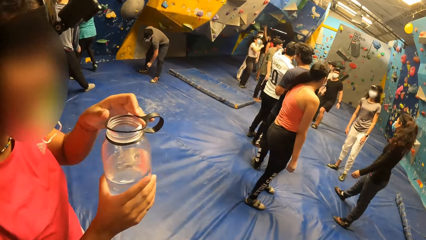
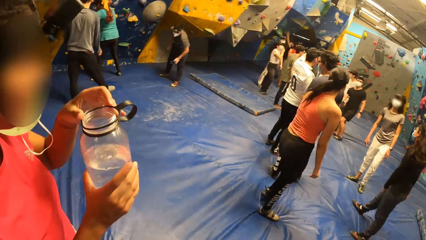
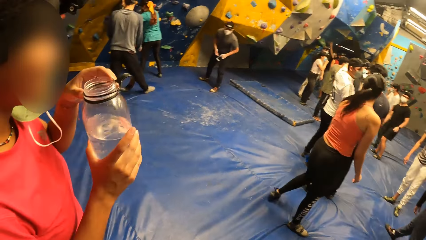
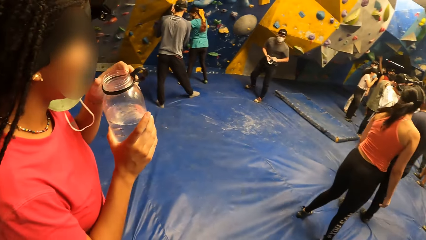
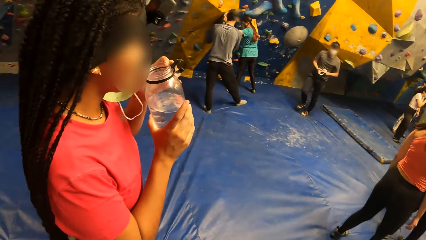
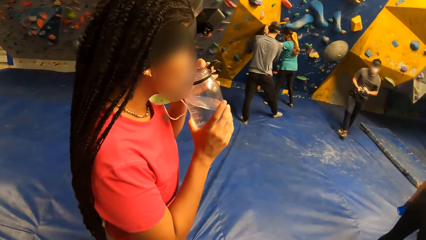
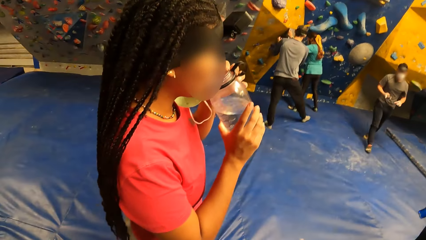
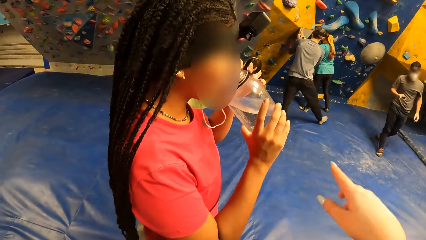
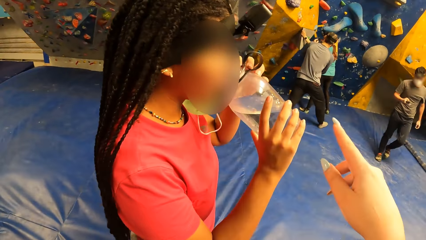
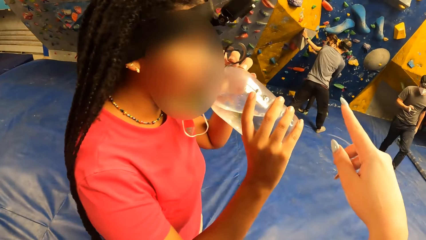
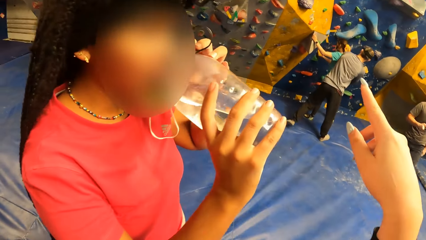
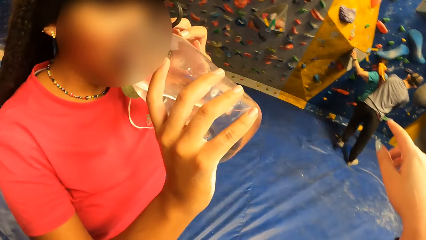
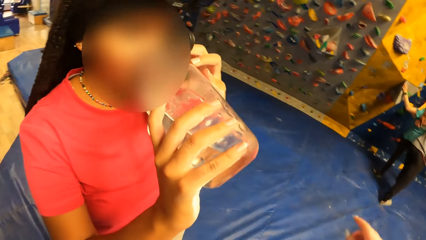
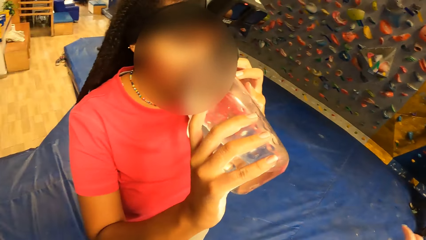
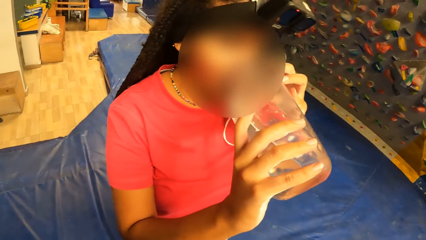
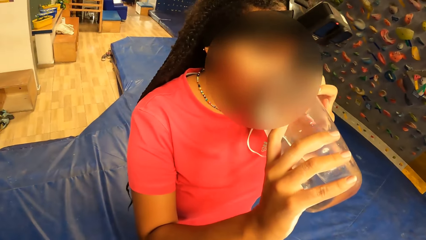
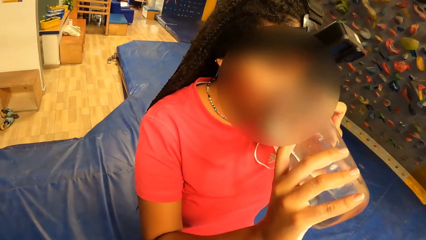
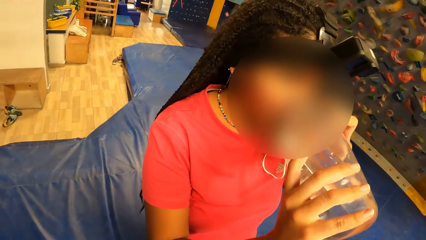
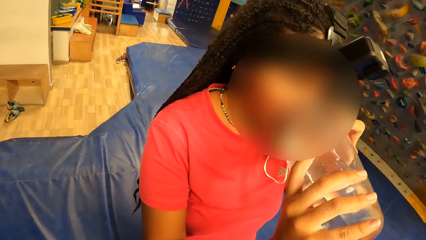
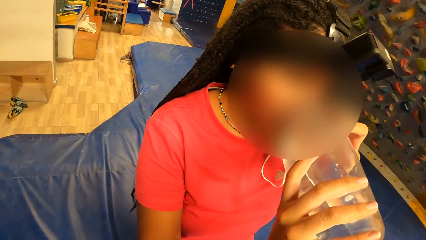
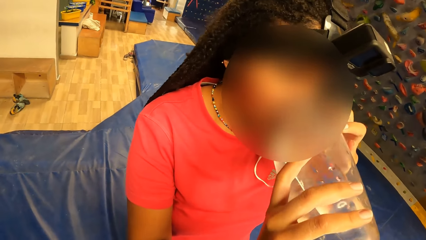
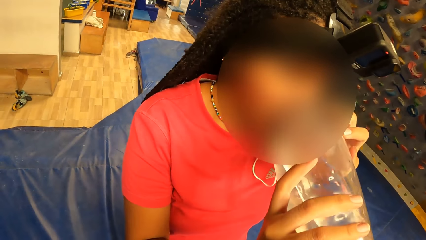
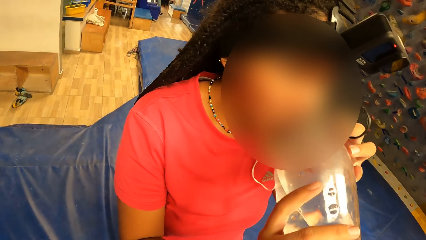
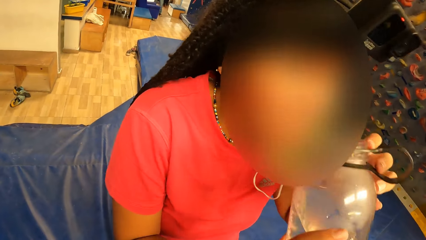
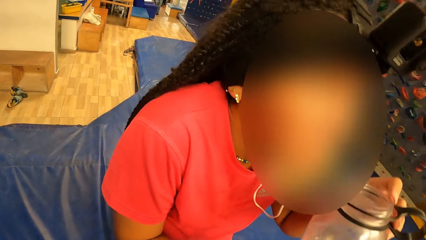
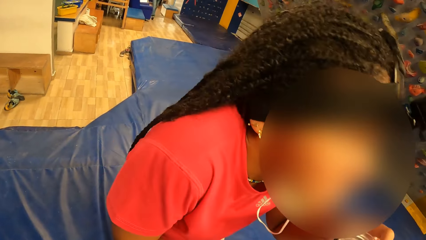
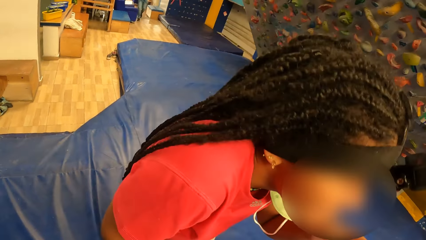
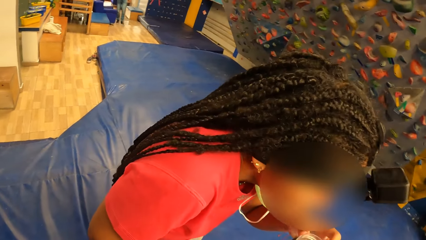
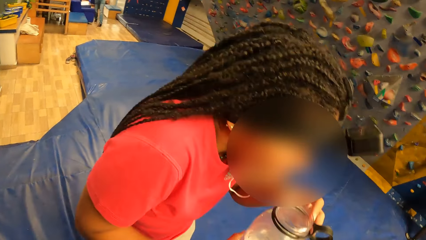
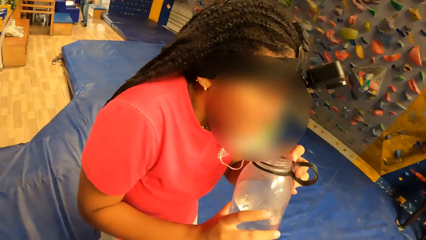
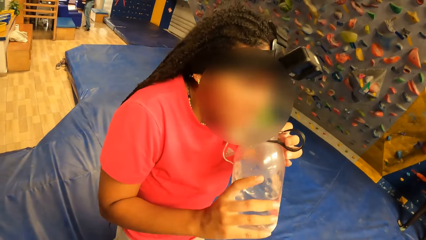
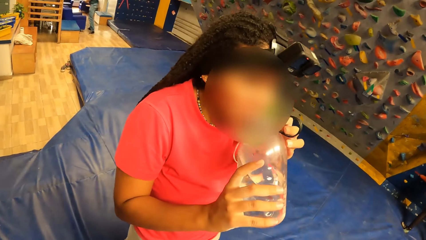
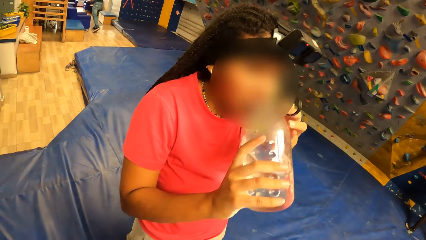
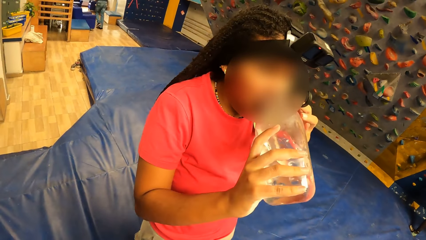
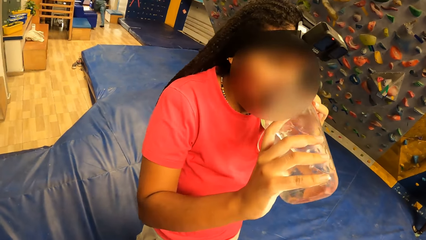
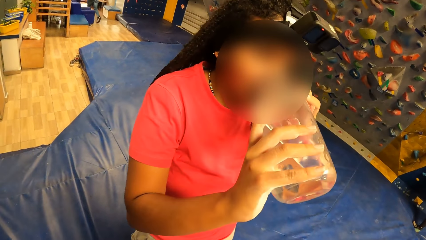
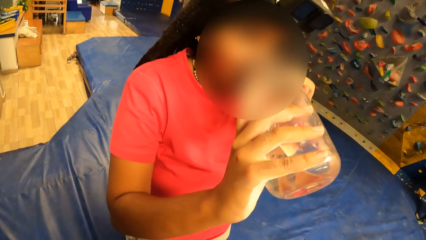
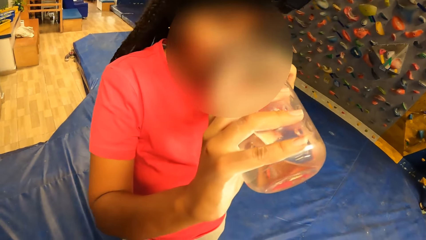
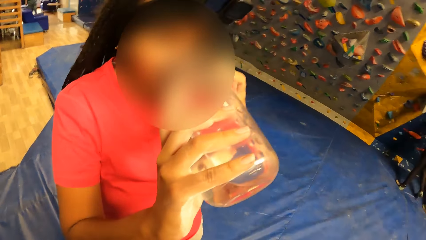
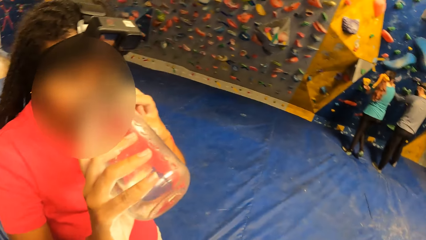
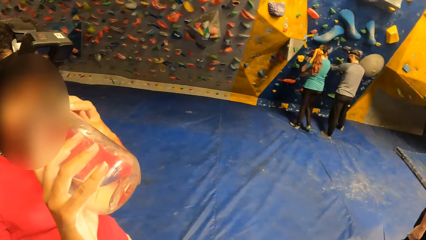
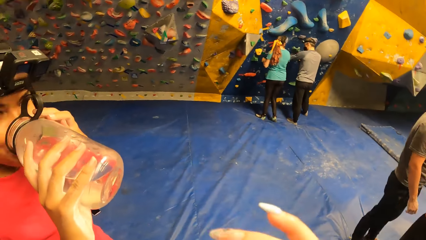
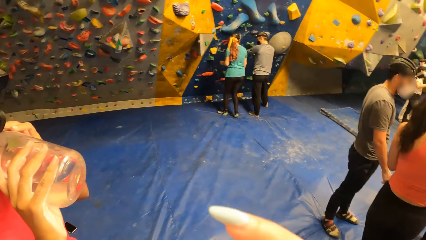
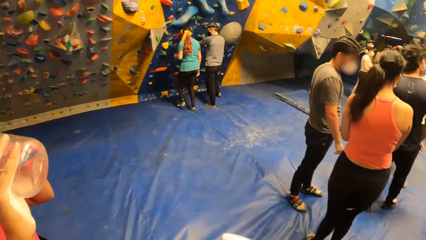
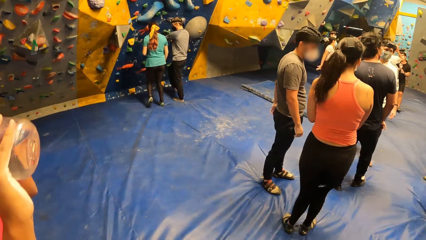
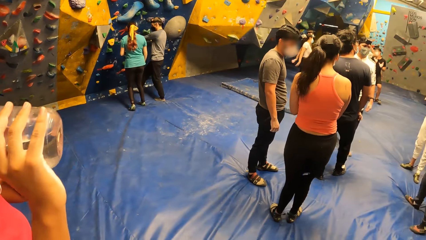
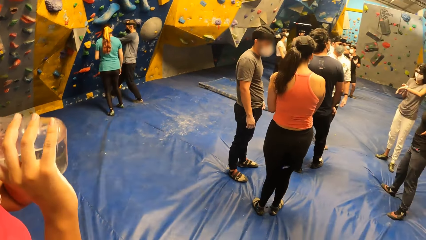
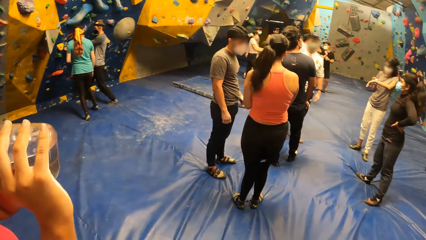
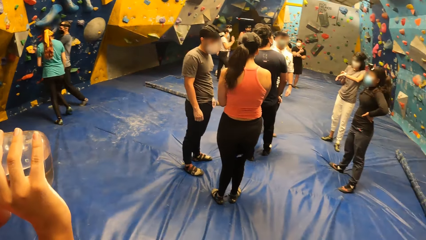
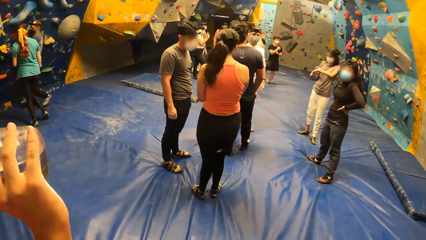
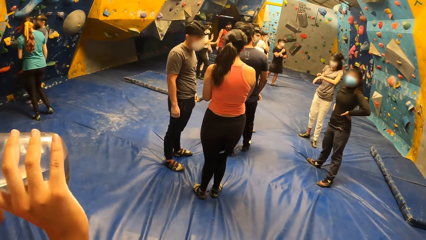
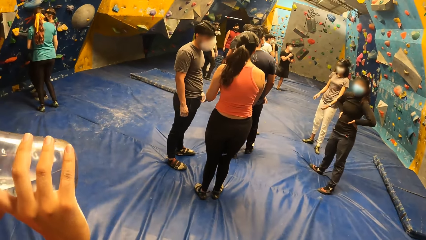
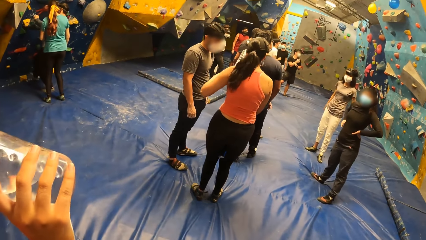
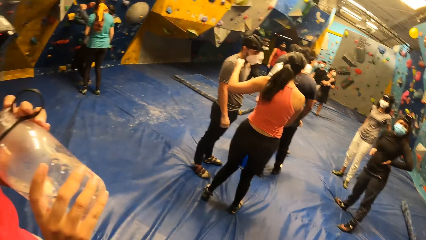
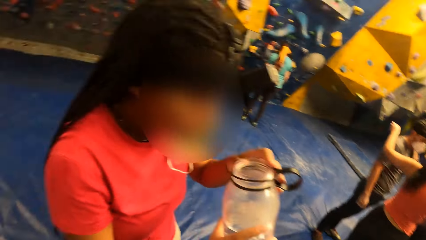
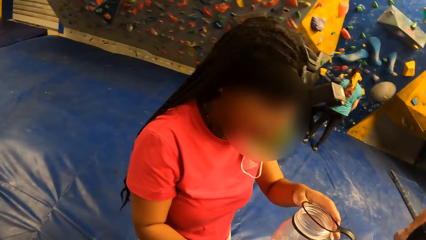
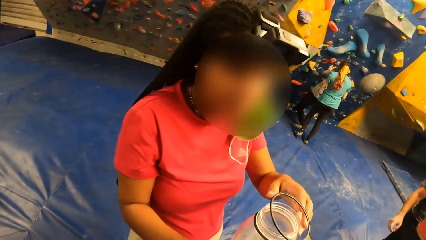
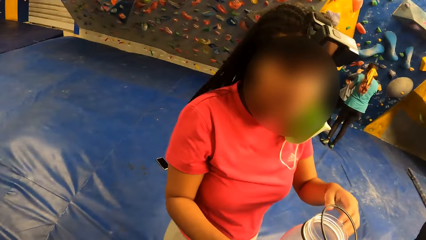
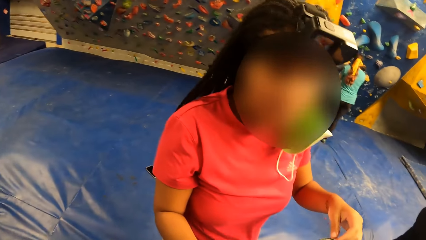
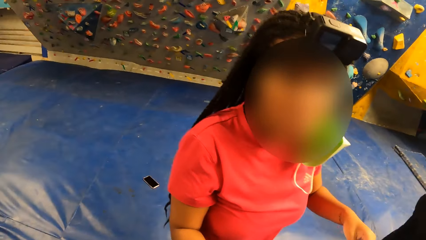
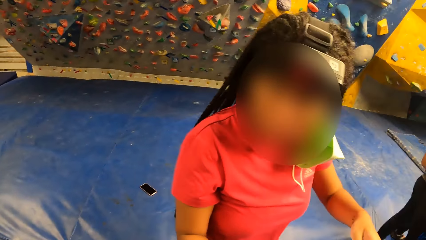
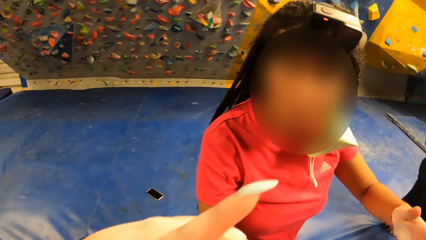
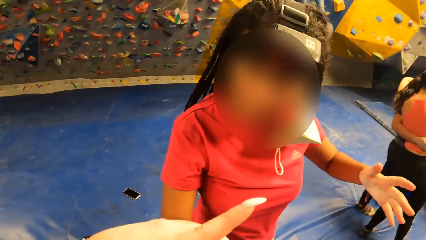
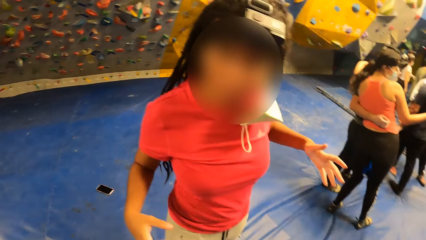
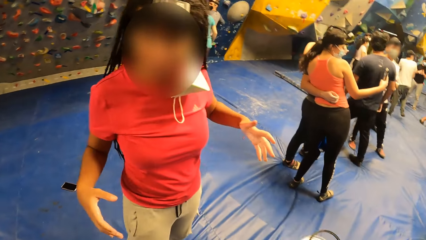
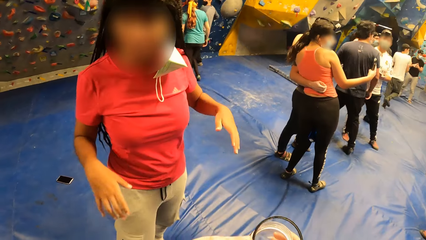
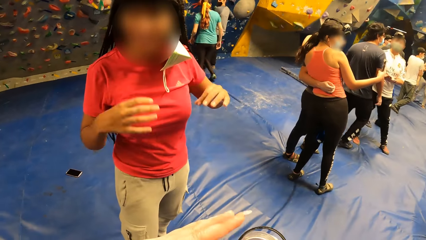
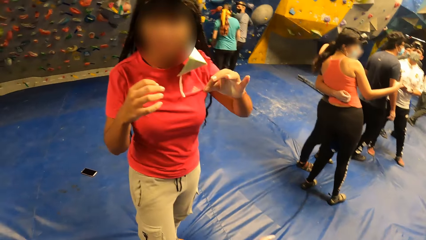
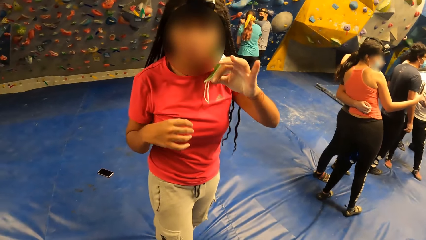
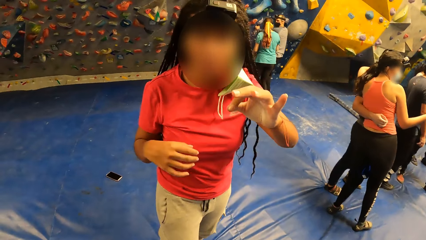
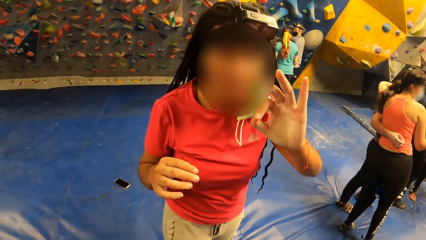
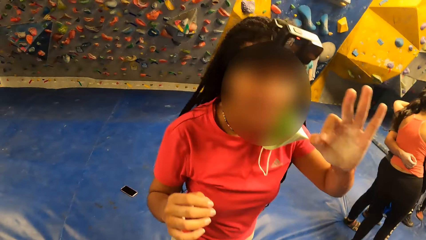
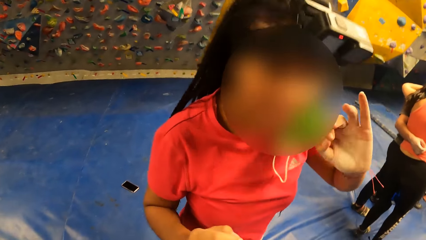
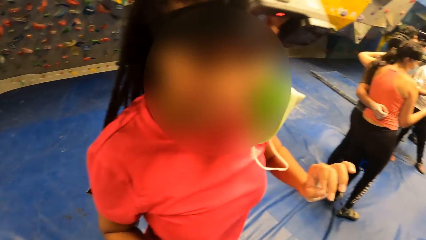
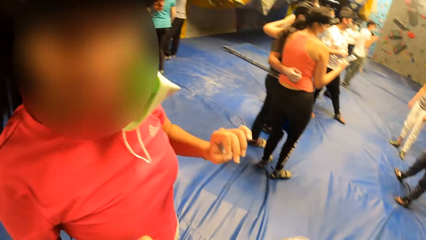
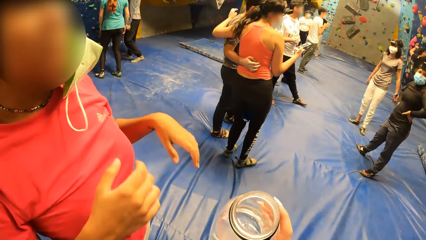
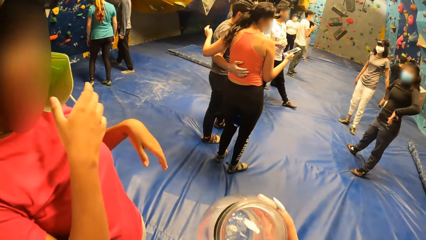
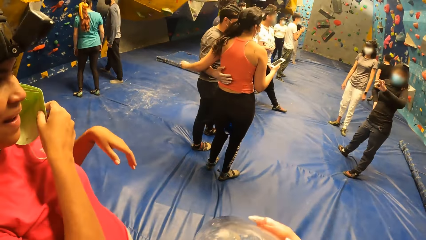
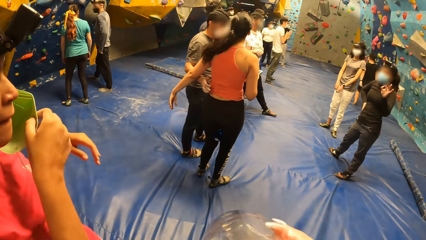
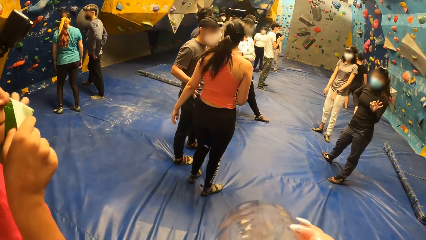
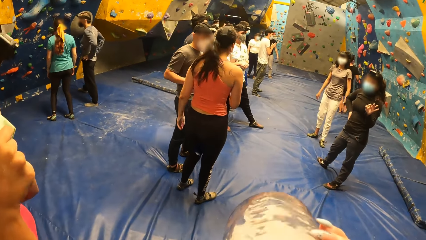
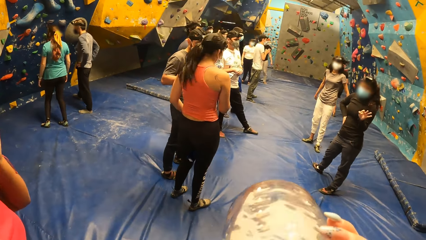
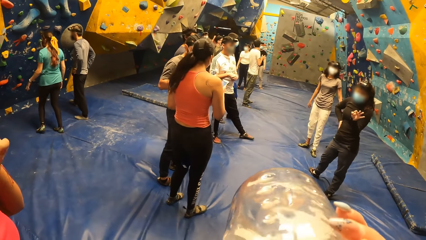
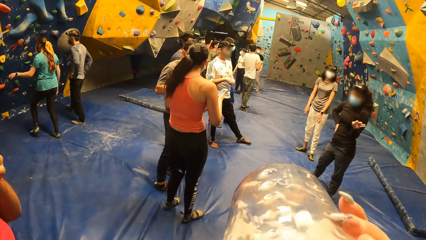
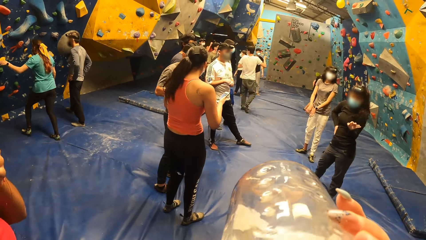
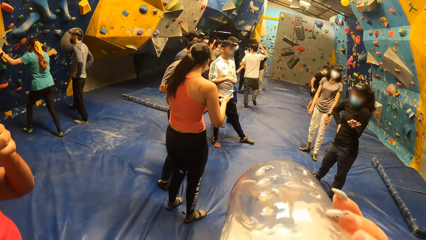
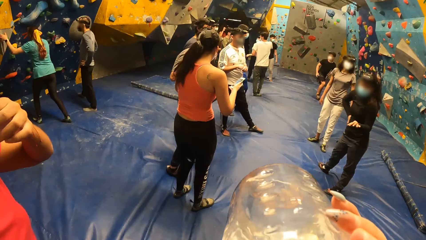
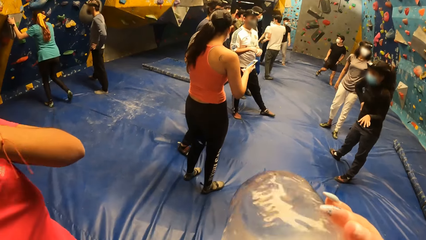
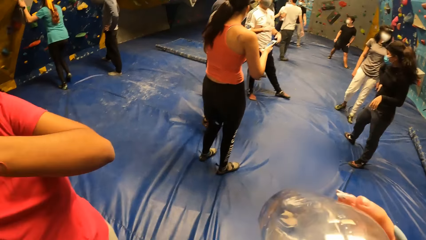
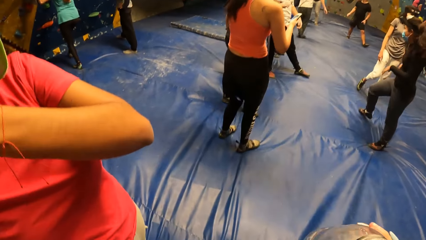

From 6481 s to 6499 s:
A girl holds the water bottle in both hands. The girl drinks water from the water bottle in both hands. The camera wearer holds the water bottle in her right hand. She drinks water from the bottle of water in her right hand.
